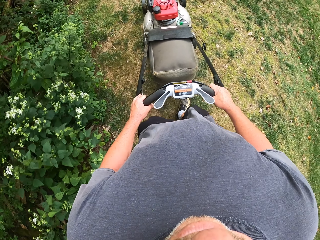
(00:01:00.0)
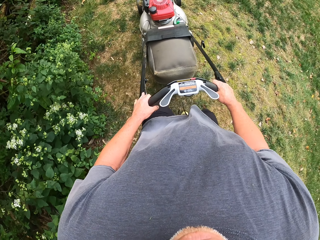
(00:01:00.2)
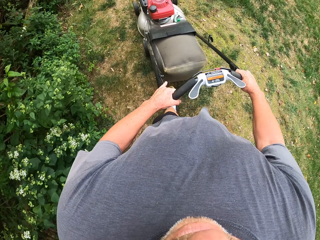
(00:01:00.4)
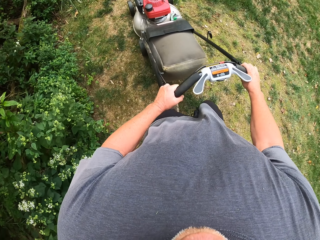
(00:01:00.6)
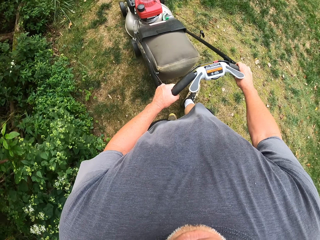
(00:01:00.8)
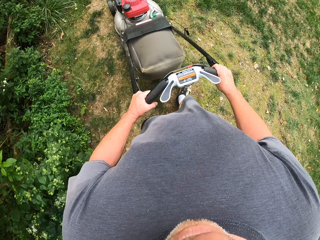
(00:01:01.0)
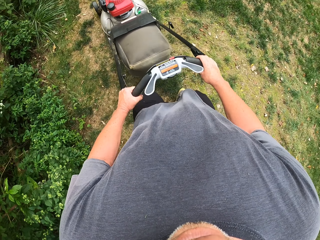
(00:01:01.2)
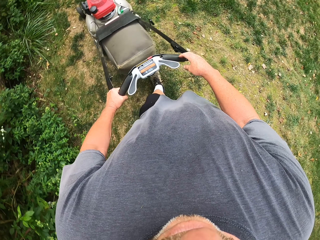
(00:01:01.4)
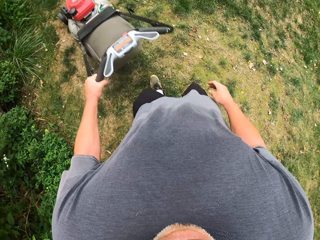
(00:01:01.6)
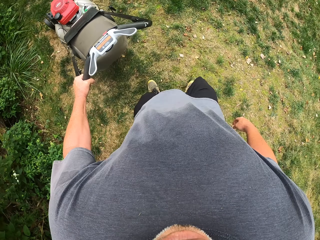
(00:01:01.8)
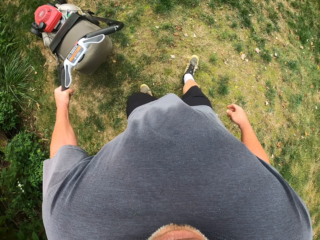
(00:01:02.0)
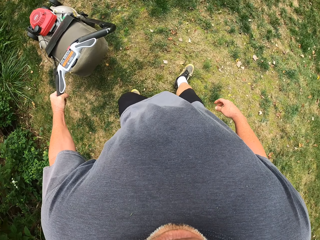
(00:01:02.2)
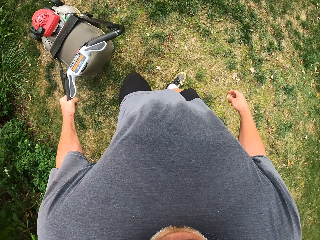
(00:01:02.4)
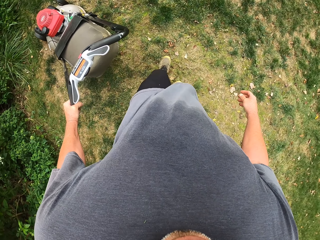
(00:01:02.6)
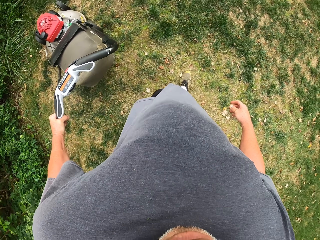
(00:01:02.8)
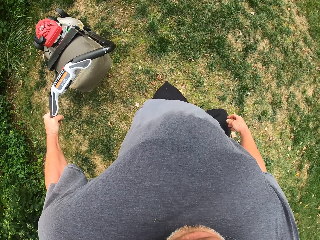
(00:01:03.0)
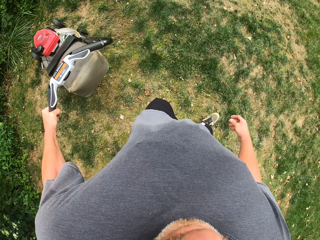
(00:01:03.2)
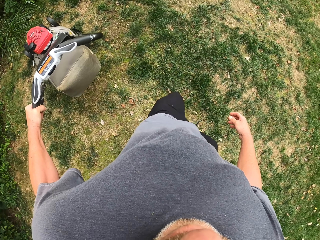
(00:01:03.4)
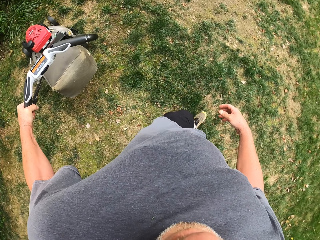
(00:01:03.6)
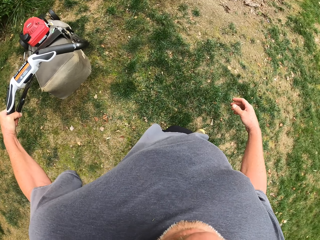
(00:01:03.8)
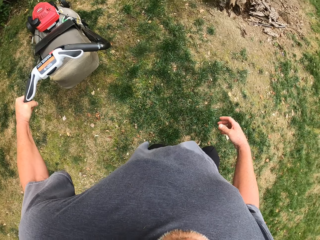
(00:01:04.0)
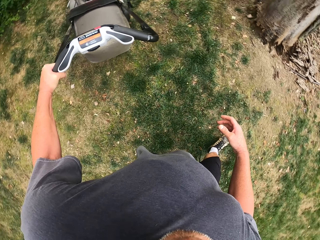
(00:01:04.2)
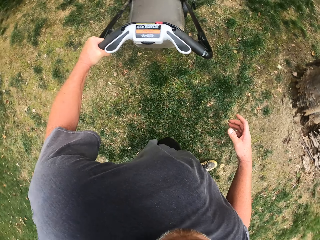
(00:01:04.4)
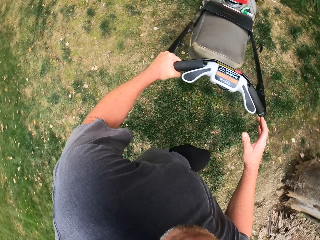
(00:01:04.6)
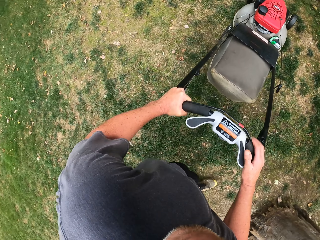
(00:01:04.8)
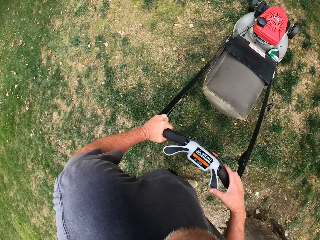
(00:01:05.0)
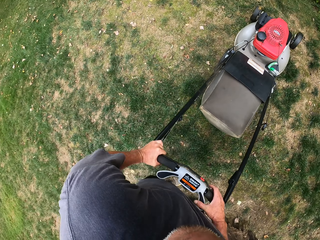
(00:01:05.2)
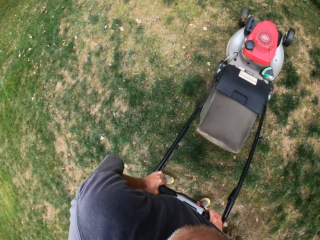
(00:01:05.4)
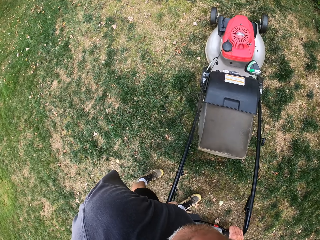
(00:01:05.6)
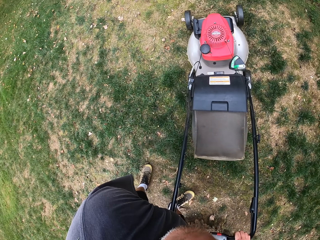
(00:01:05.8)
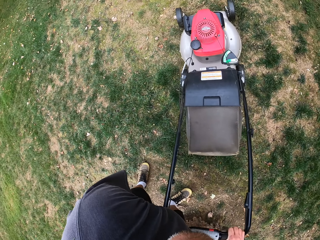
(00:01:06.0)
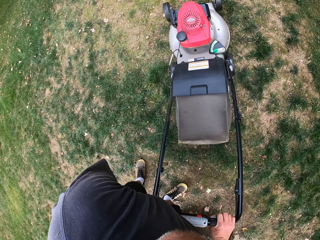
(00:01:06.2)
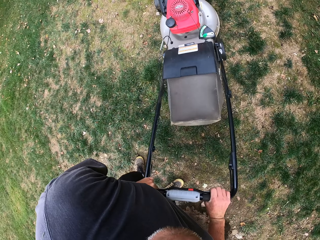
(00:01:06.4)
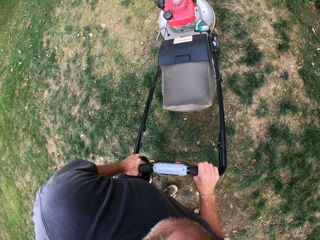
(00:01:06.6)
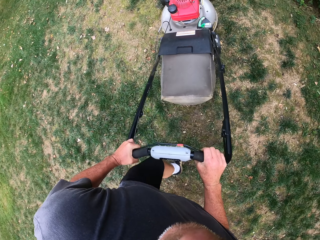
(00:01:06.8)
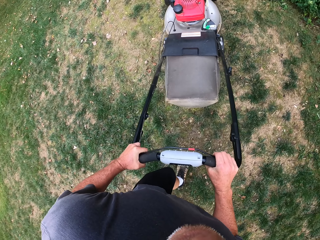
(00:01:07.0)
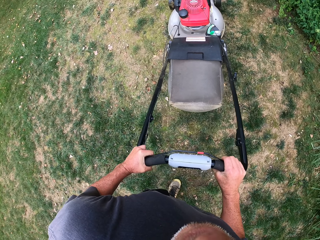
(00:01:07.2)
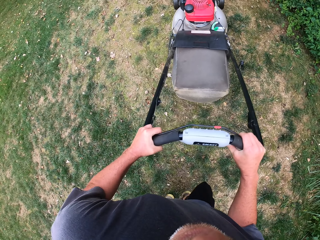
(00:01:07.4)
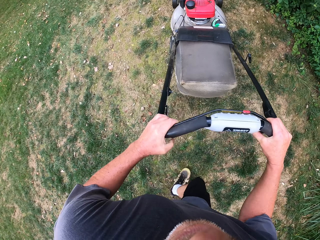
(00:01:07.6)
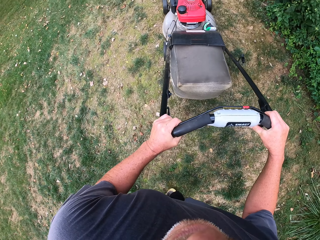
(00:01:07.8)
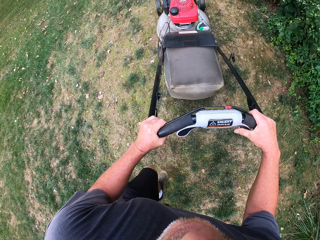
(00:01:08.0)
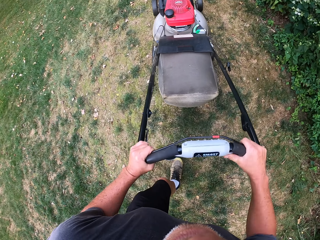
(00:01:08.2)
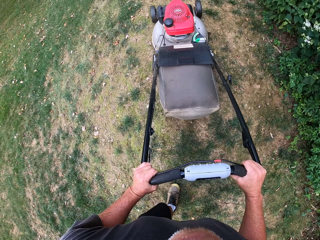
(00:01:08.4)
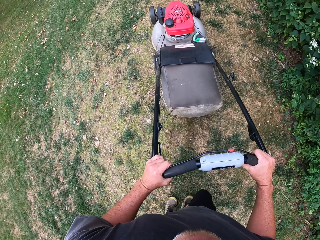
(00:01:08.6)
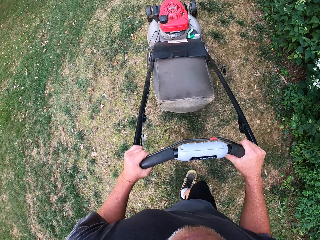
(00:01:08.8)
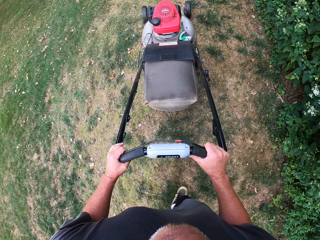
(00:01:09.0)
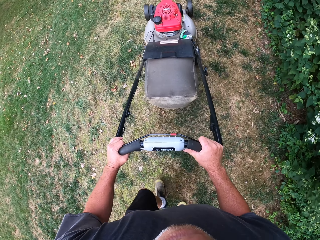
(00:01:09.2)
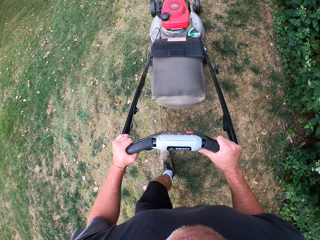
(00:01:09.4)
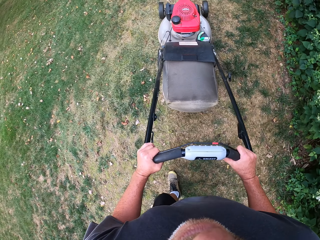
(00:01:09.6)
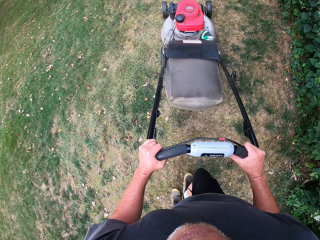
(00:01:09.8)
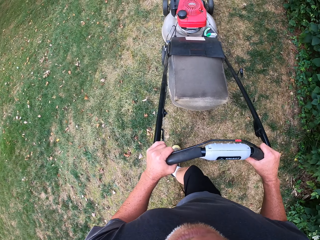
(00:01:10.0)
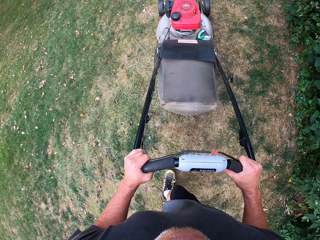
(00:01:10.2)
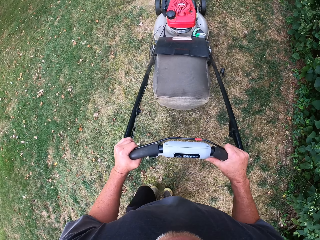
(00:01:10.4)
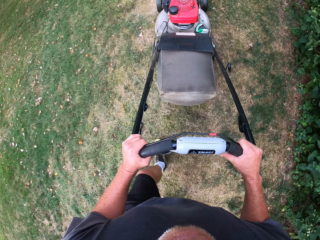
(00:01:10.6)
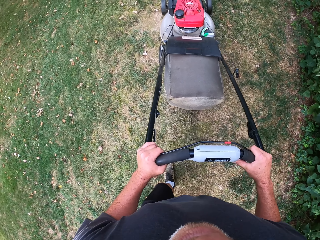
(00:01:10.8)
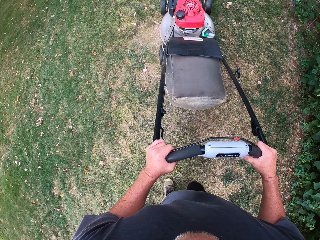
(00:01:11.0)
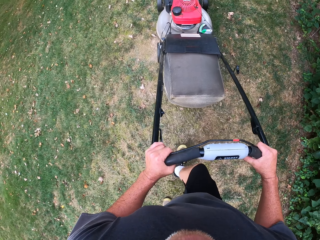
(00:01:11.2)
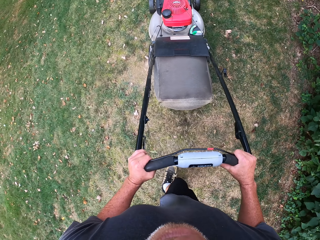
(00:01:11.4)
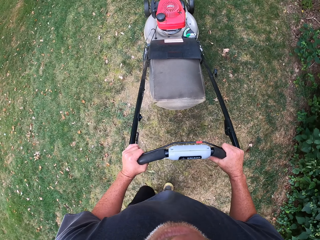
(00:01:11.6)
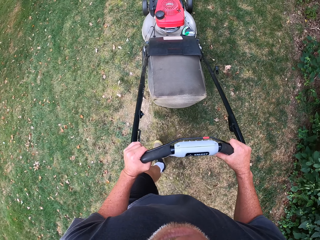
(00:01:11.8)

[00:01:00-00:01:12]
The camera wearer reverses the lawn mower. They cut the grass with the lawn mower.

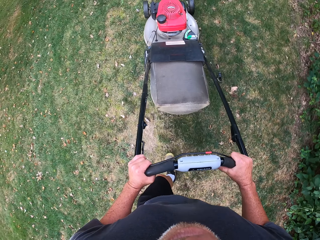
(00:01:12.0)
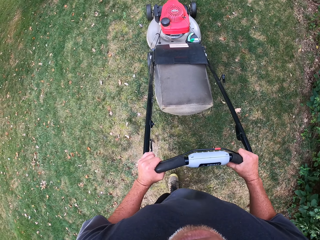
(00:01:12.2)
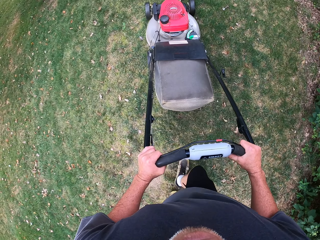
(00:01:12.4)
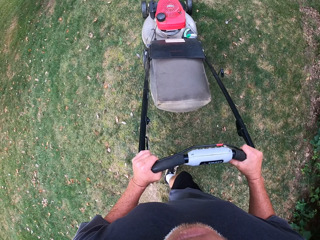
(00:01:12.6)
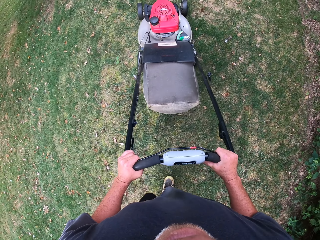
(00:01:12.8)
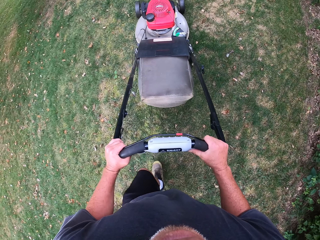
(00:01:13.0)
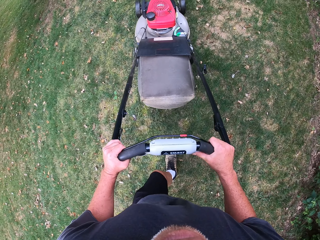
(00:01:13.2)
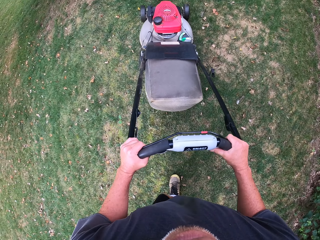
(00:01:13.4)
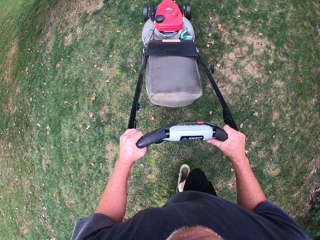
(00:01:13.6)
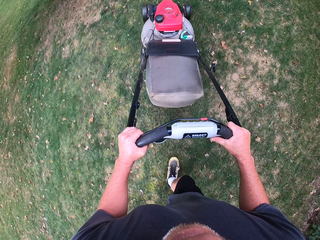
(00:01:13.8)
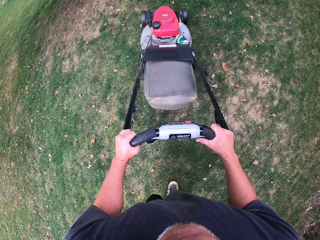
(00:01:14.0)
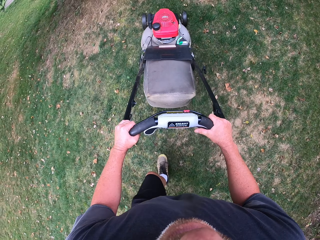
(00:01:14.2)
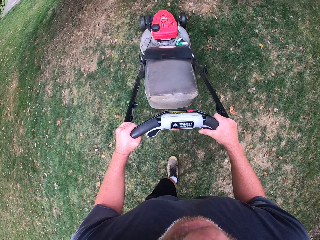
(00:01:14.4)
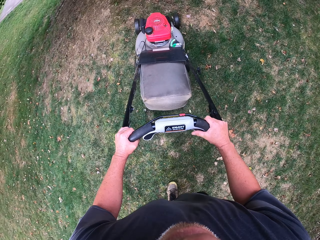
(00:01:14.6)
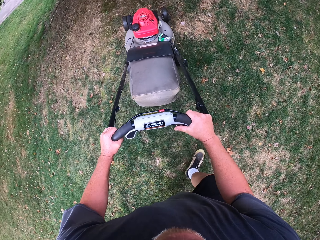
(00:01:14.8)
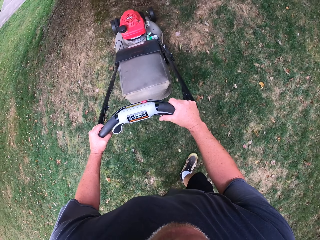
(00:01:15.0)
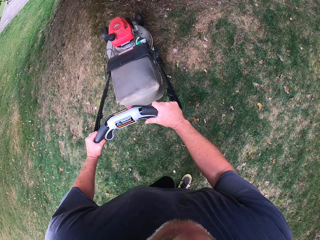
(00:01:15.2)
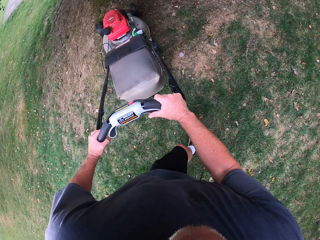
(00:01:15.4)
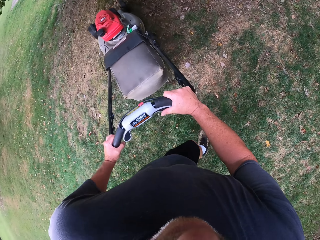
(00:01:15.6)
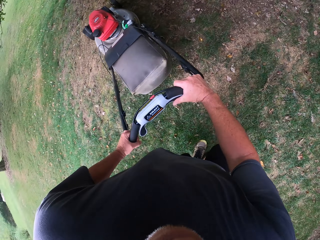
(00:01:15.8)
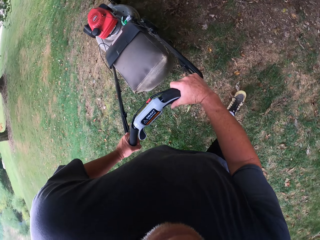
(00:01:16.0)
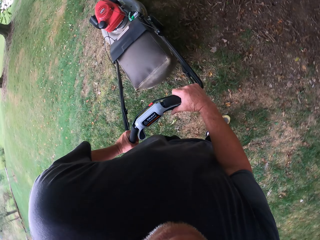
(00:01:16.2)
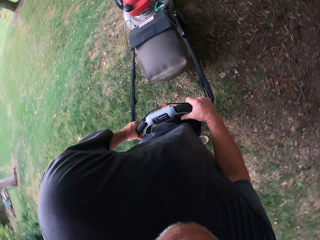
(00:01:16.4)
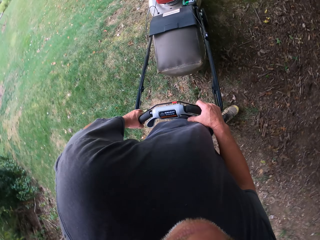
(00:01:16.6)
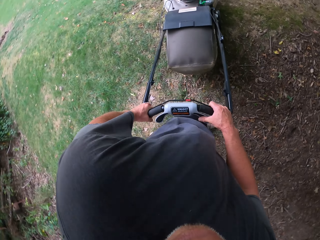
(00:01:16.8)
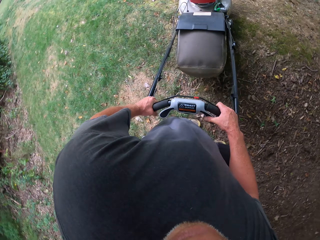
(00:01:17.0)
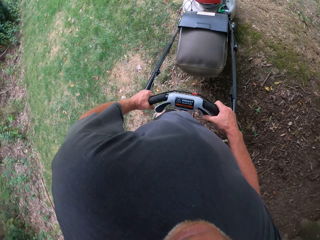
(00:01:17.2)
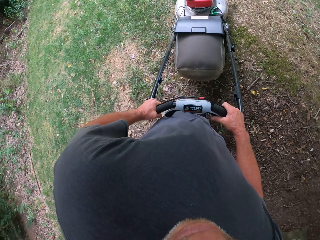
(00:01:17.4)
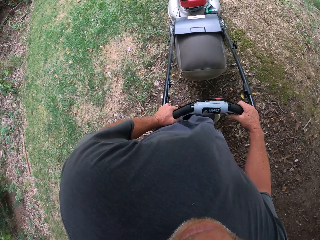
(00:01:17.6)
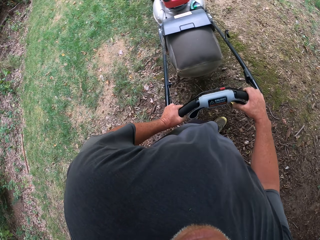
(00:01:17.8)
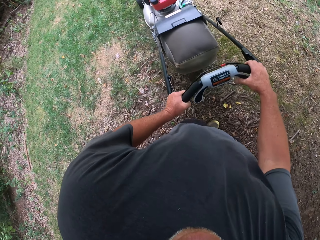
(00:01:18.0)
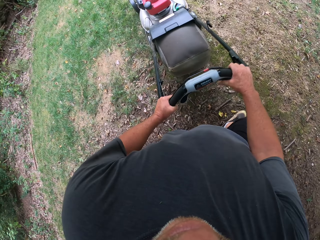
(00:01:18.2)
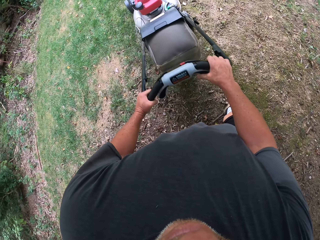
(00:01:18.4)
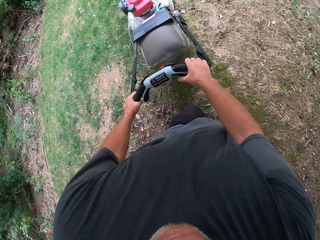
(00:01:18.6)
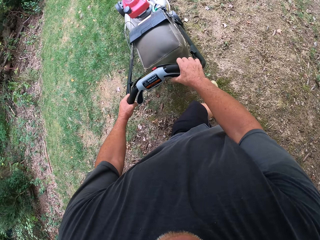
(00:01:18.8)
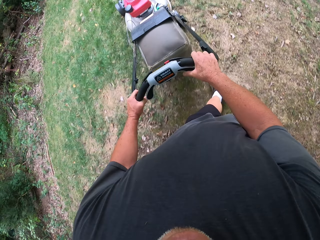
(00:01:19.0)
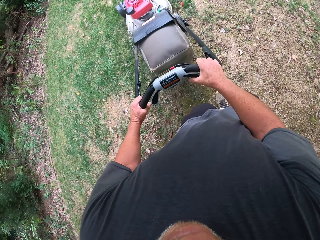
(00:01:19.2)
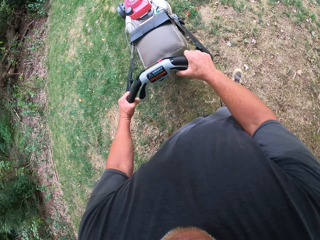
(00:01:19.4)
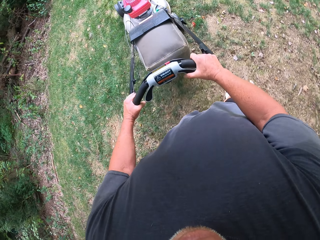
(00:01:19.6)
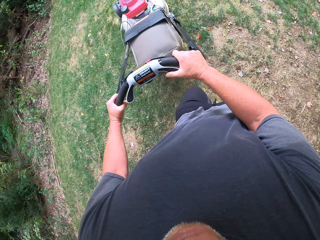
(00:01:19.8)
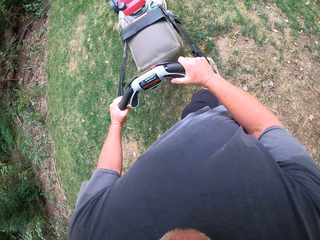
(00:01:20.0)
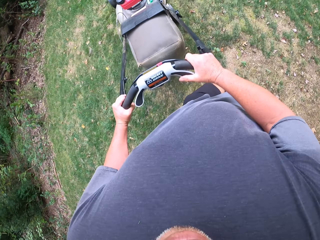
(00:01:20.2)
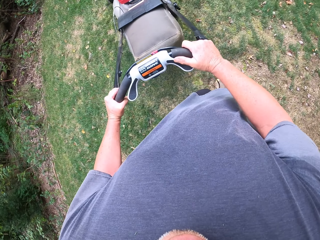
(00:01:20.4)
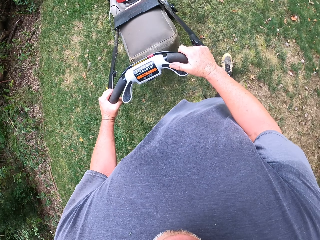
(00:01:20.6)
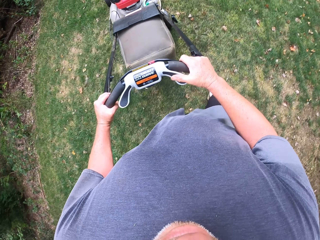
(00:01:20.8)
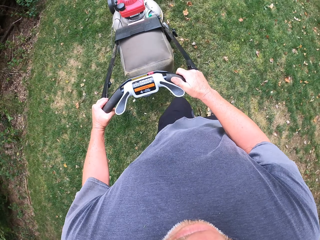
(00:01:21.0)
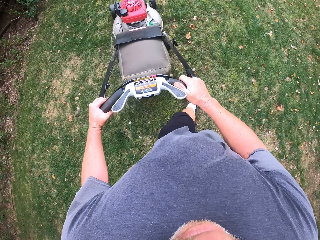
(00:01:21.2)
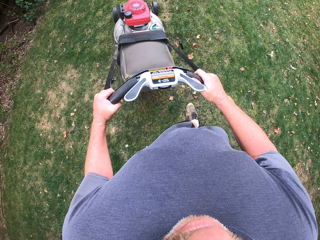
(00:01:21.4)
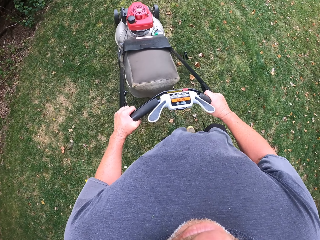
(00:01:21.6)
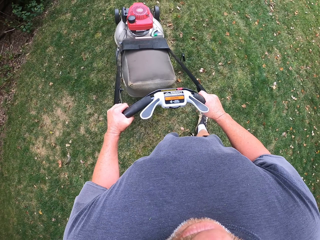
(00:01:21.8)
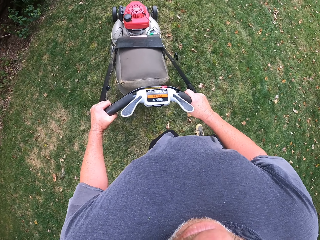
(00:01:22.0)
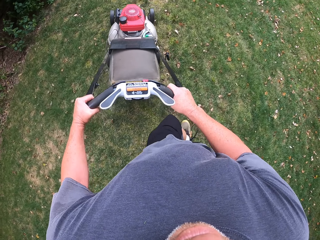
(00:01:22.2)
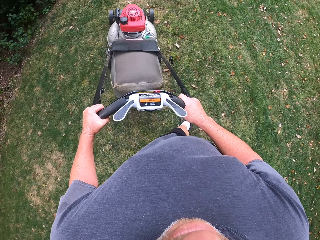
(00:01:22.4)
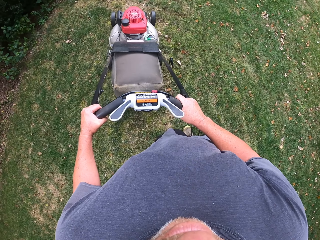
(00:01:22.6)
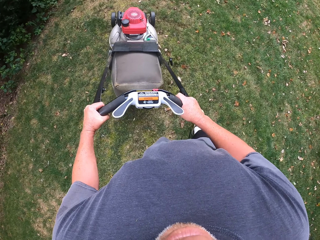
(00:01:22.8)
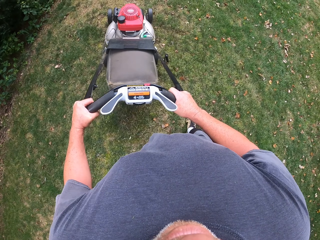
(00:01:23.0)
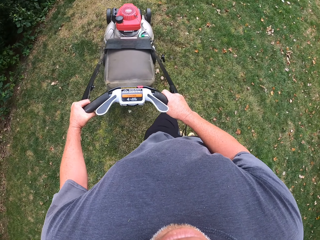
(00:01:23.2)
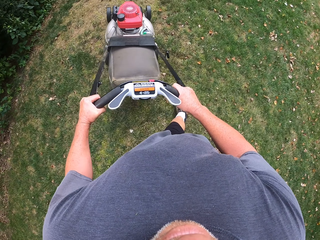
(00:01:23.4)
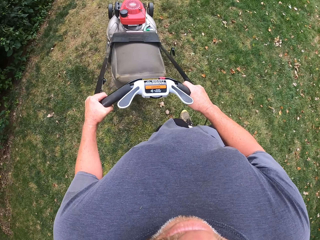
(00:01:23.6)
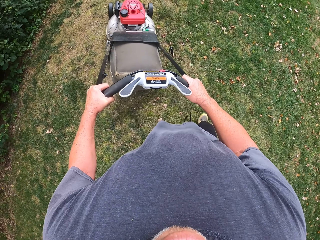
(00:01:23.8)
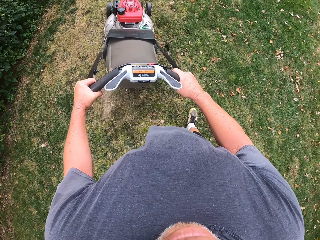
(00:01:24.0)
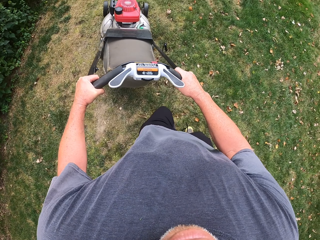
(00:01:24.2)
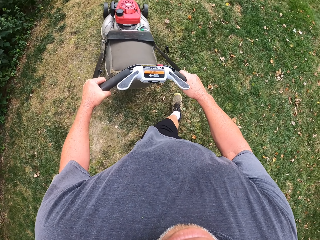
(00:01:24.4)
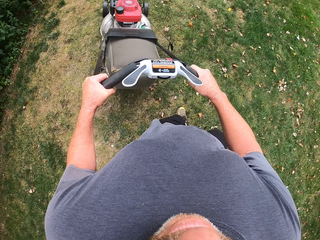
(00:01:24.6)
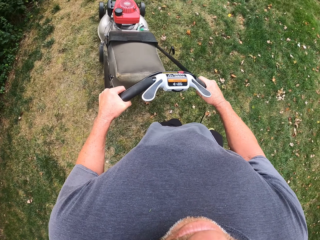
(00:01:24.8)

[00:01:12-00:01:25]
The camera wearer makes a U turn. They cut the grass with the lawn mower.
